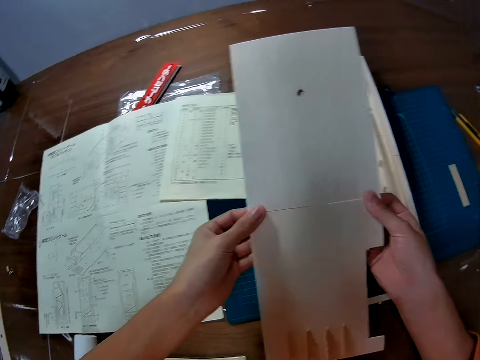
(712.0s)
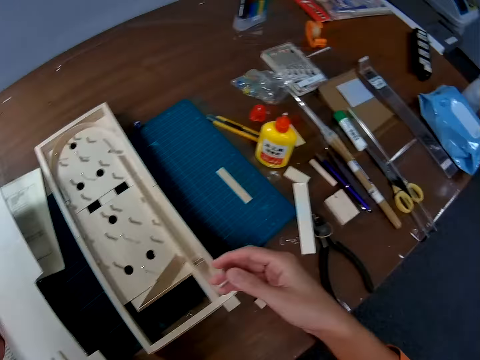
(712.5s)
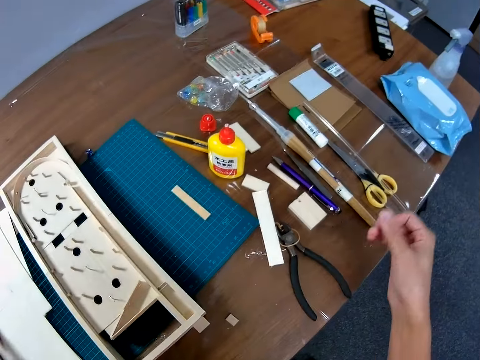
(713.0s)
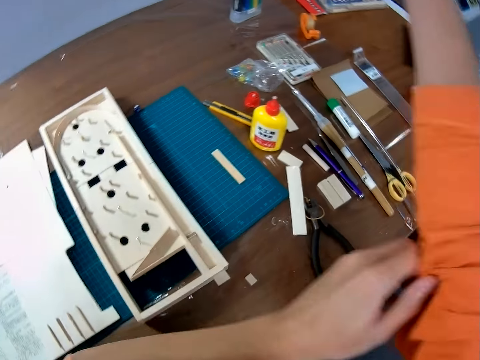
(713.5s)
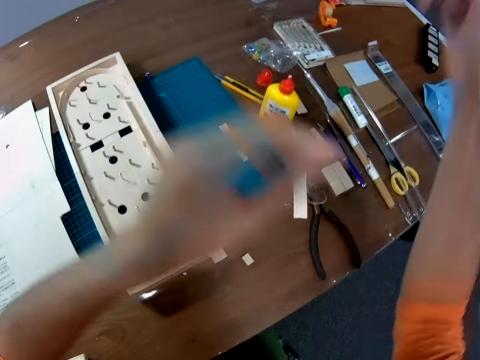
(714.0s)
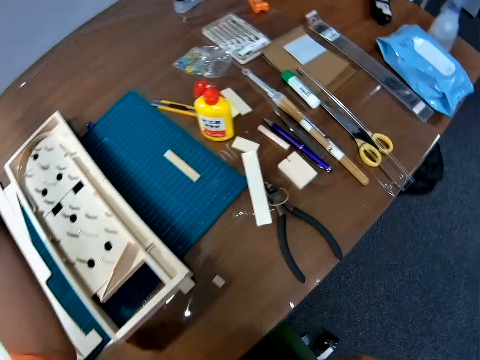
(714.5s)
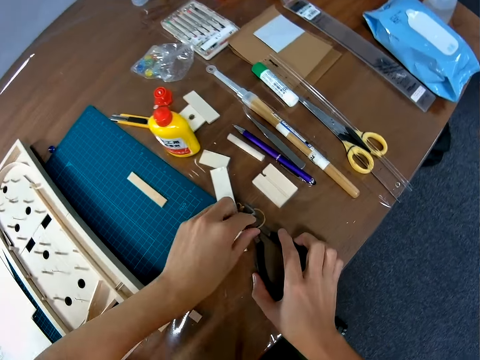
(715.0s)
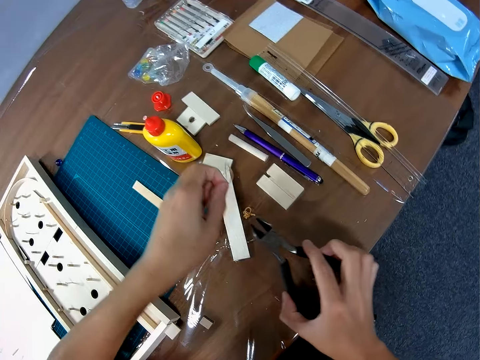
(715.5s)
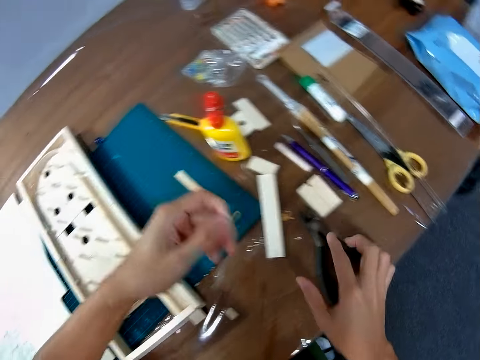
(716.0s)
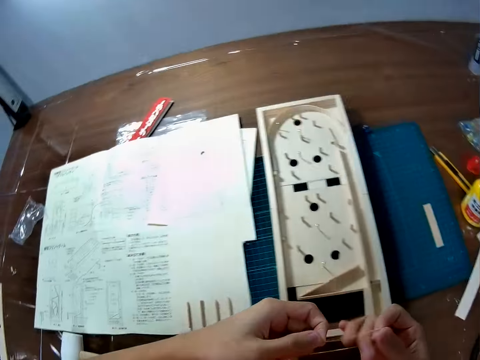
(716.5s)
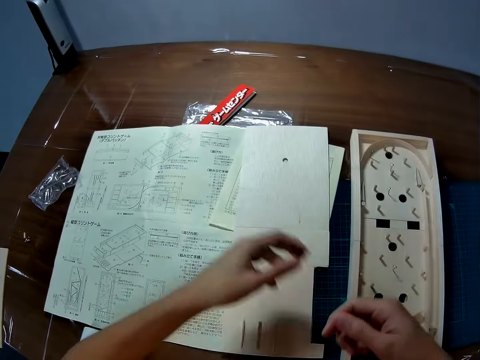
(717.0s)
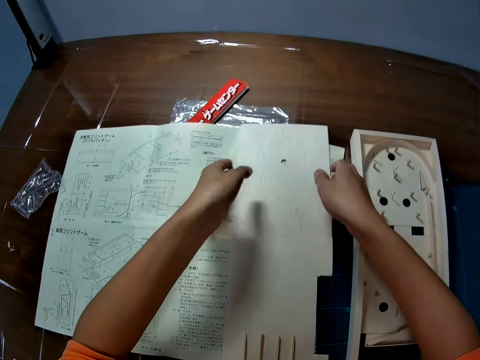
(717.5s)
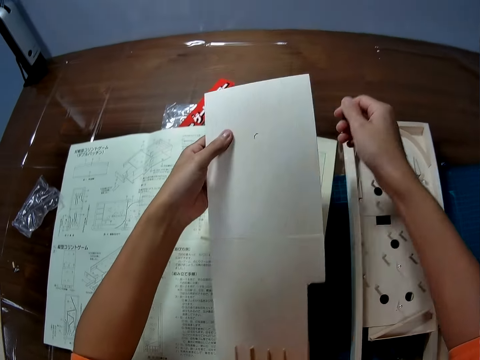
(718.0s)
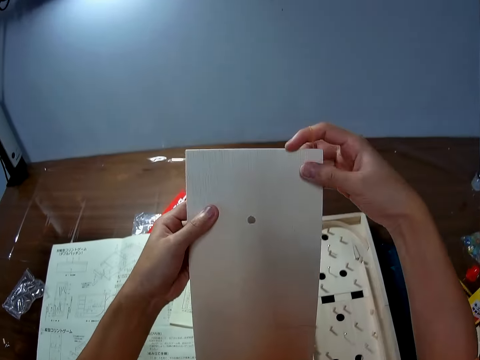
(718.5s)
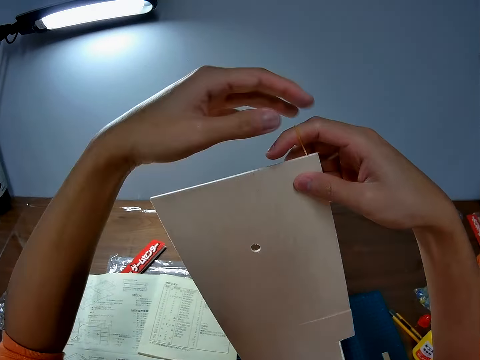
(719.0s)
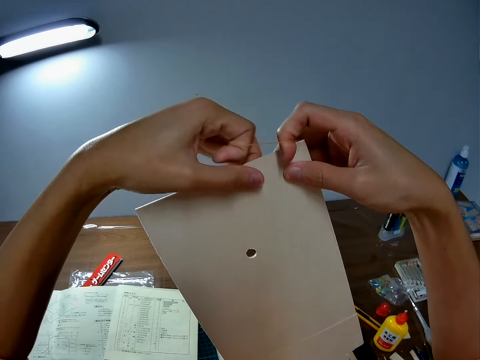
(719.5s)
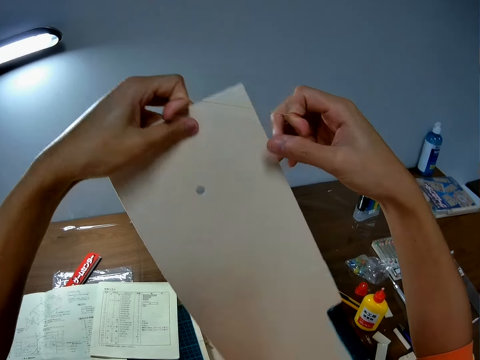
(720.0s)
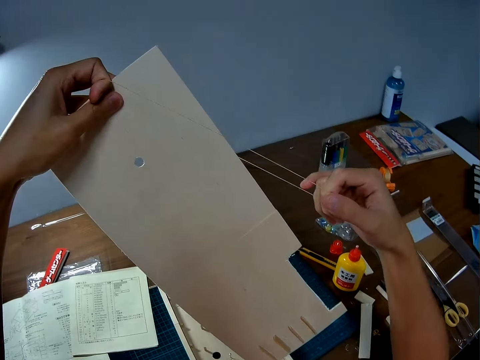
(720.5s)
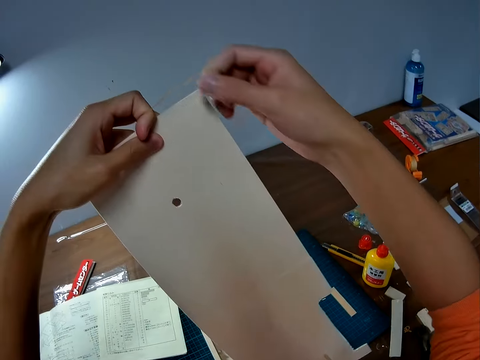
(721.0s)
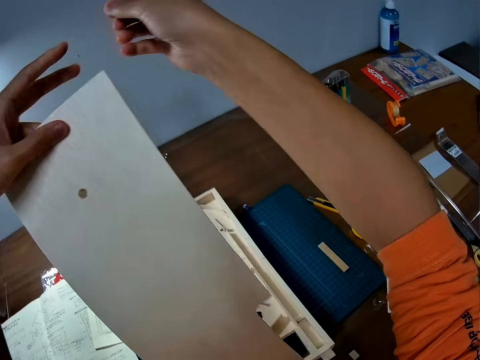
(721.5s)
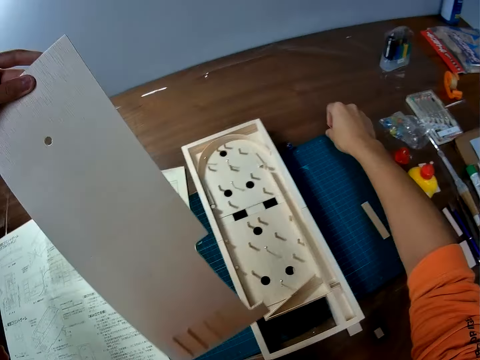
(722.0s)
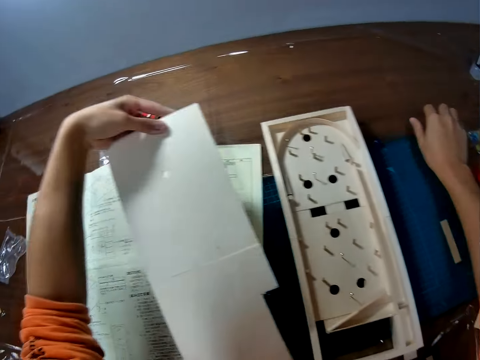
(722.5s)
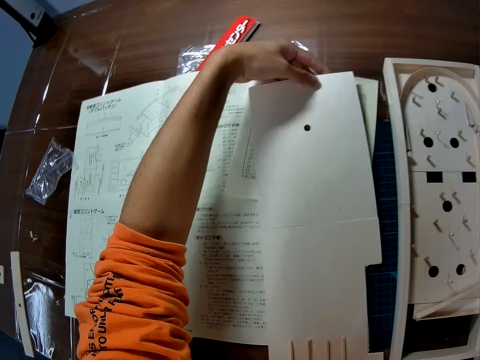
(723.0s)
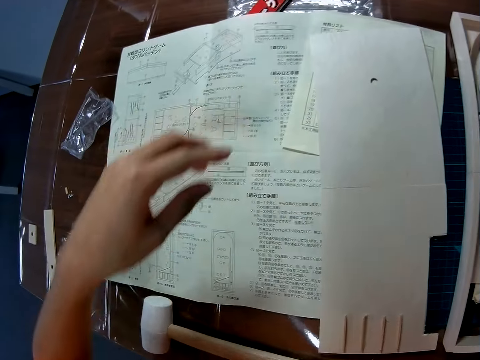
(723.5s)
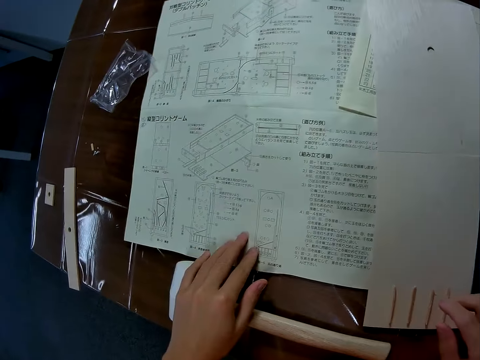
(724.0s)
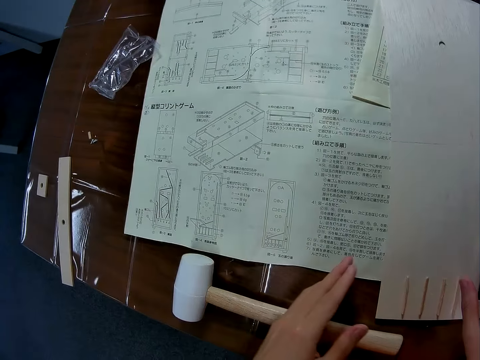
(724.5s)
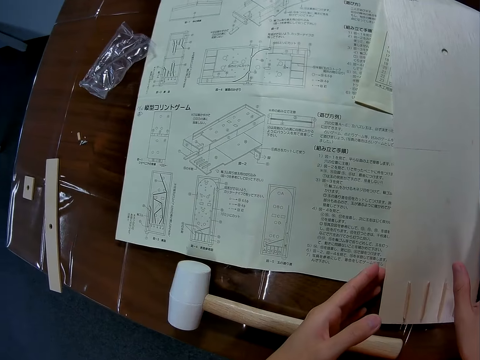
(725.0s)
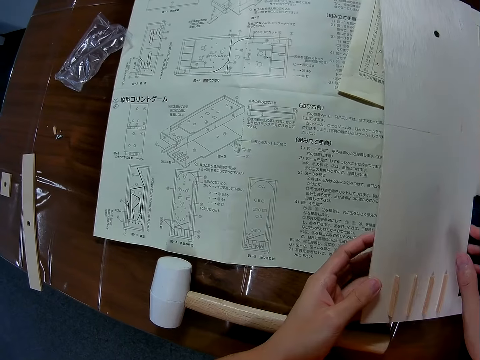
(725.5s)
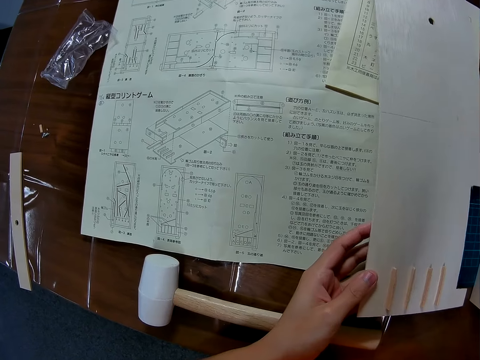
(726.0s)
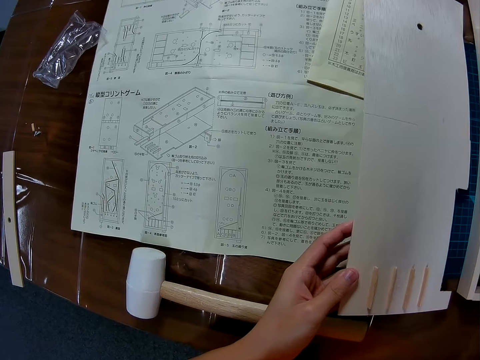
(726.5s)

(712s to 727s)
The camera wearer puts the art board base on the table. She folds the shirt. She pulls the sleeve of her shirt. She carries a rubber band. She carries pliers. She picks up the rubber band. She puts the pliers on the table. She holds the rubber band. She holds the board. She picks up the art board base. She stretches the rubber band. She bands the art board base. She drops the rubber band on the table. She puts the art board base on the table. She touches the instruction paper. She moves the art board base. She holds the board.

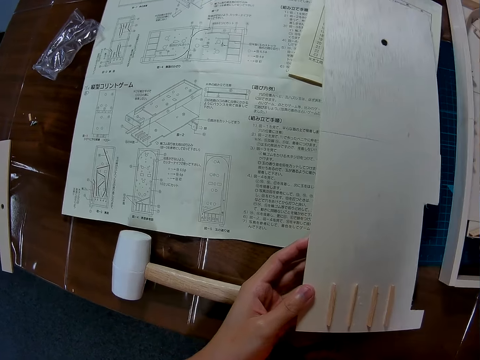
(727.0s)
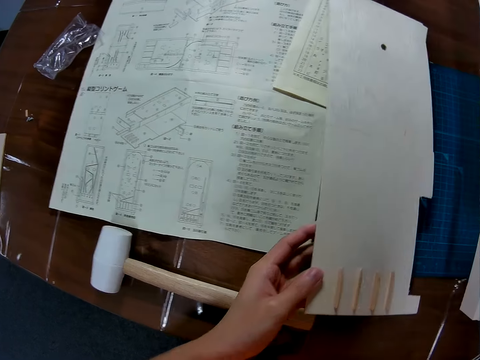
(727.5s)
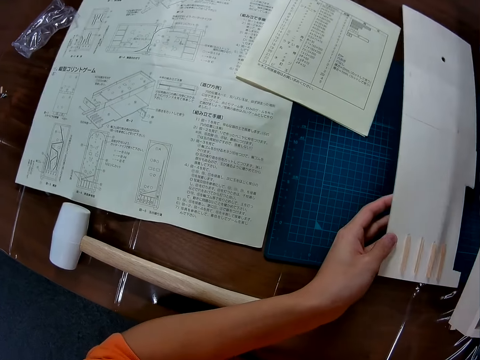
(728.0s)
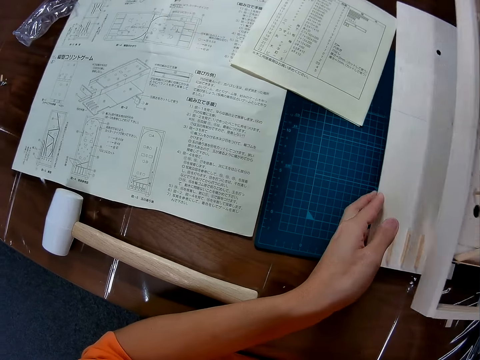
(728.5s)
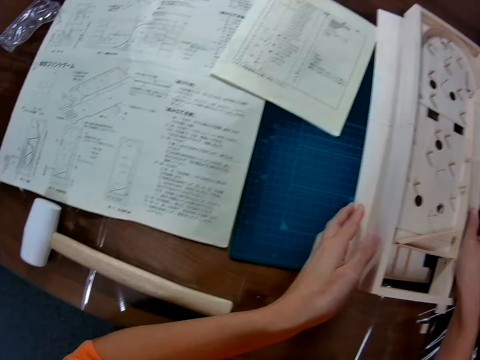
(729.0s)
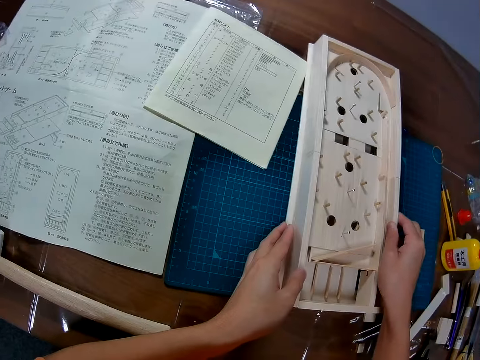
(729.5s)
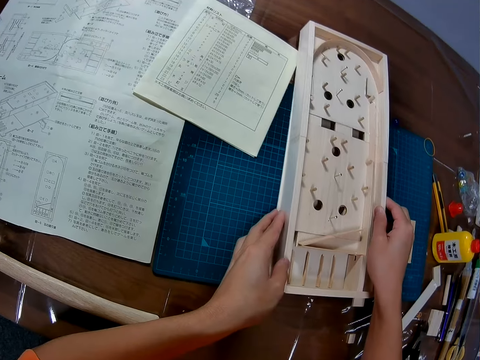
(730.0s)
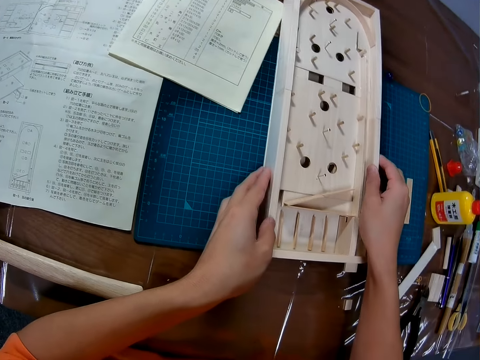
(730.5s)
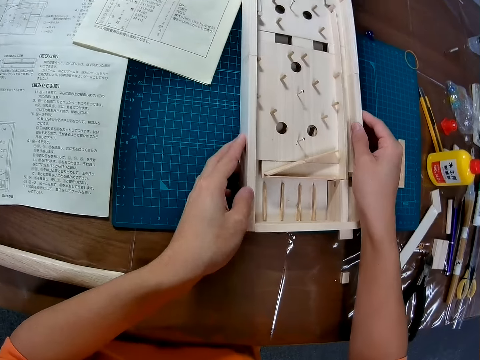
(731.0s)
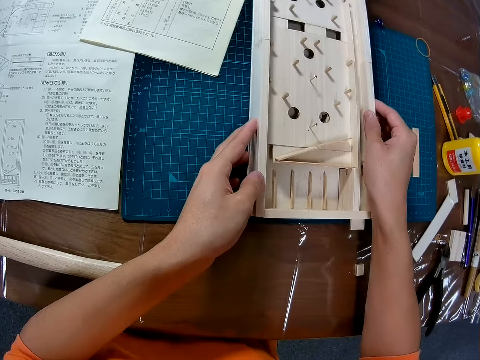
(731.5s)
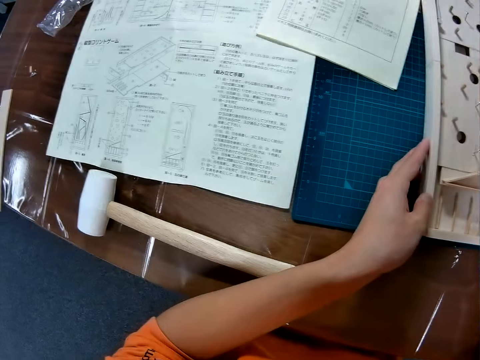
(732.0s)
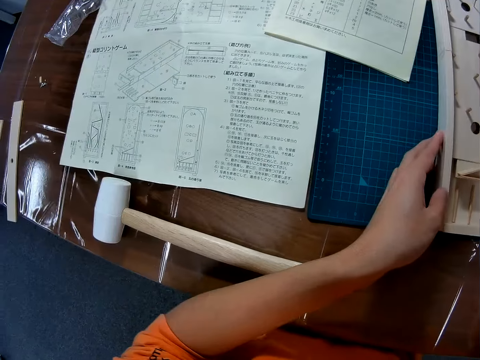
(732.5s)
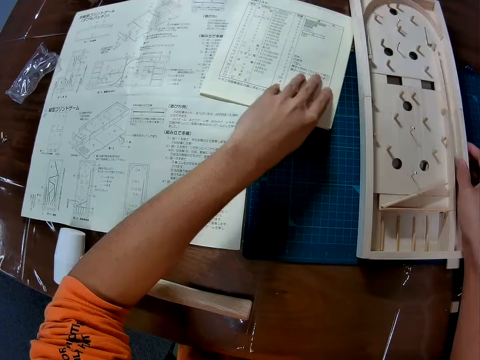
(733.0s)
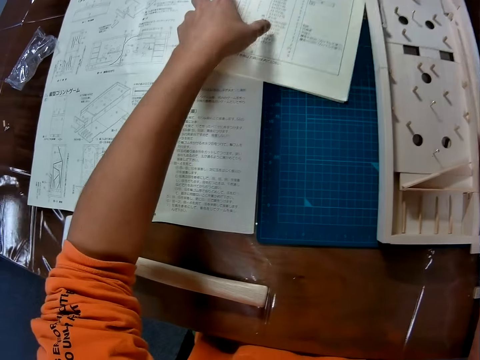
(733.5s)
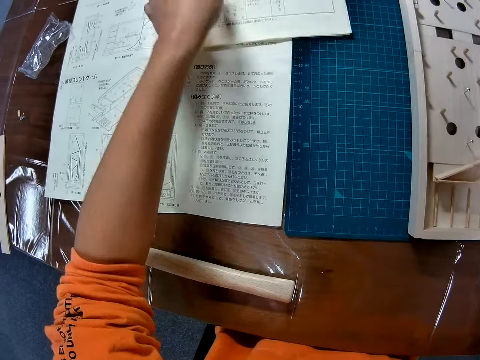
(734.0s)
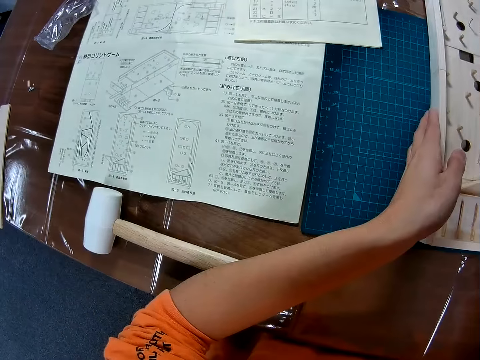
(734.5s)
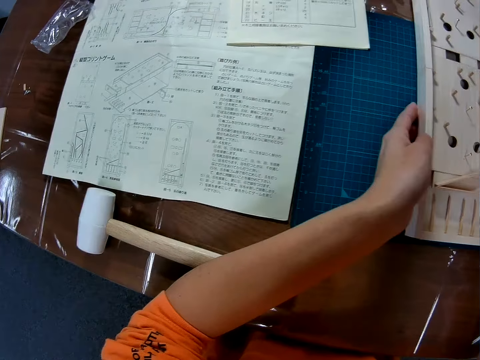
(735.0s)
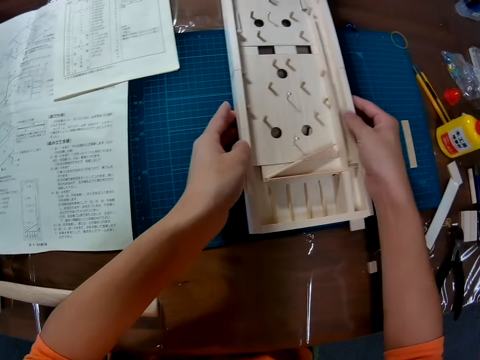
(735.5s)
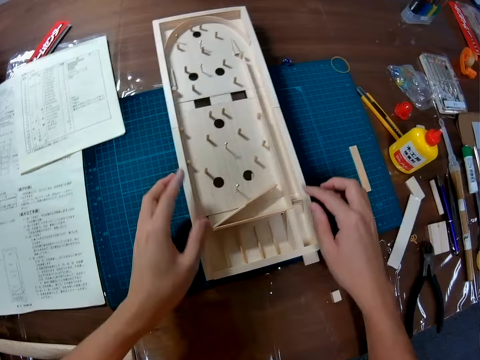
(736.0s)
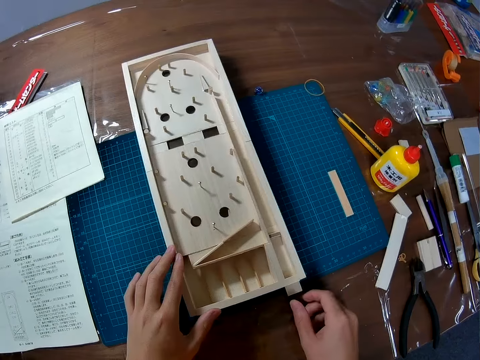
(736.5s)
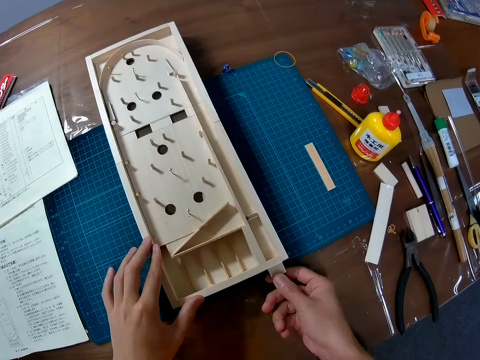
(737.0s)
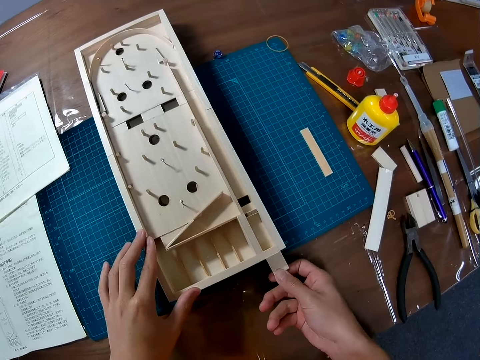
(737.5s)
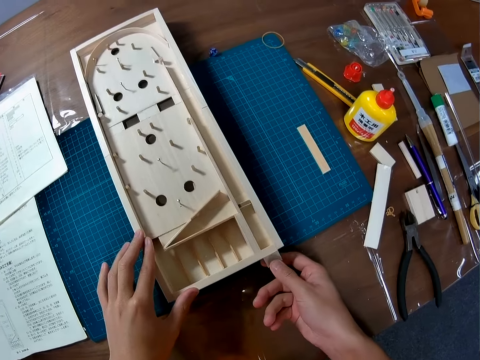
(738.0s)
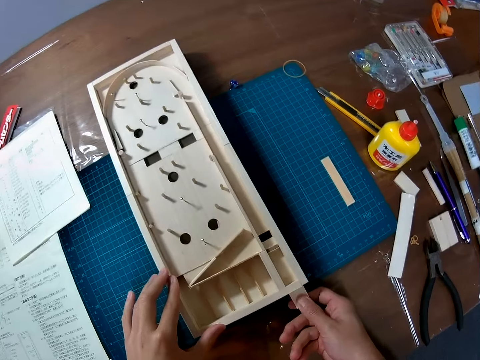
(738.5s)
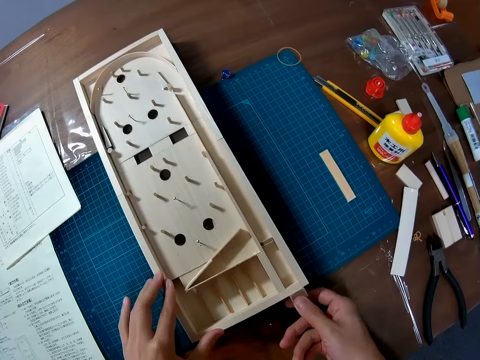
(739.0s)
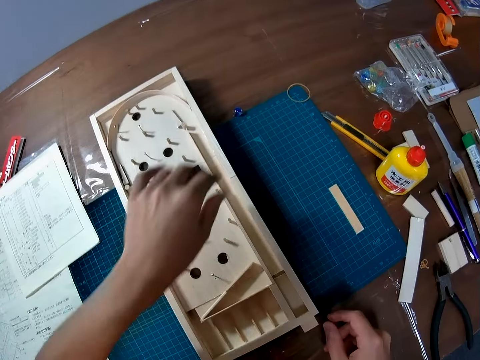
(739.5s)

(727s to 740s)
The camera wearer lifts the art board base. They move the art board base under the art board. They put the art board on the table. They move the instruction paper. They hold the board. They pull part of the art board.
